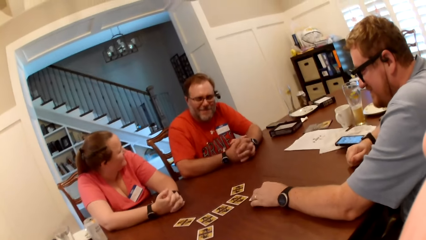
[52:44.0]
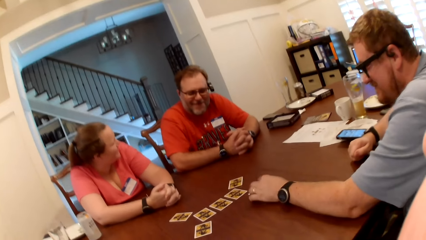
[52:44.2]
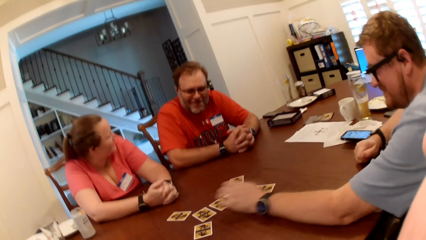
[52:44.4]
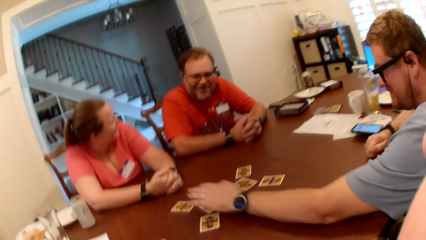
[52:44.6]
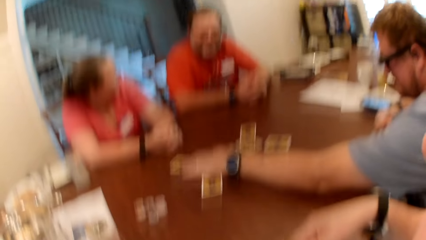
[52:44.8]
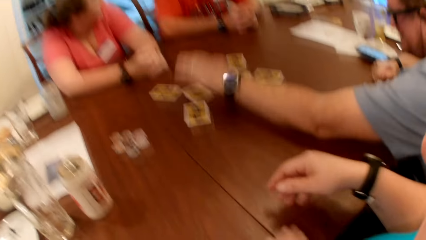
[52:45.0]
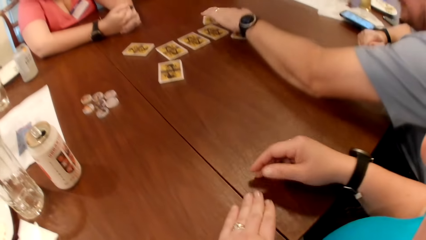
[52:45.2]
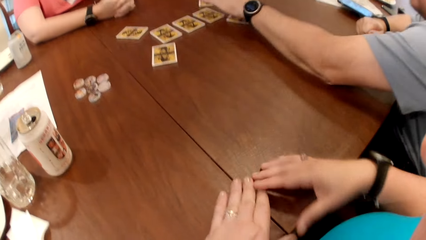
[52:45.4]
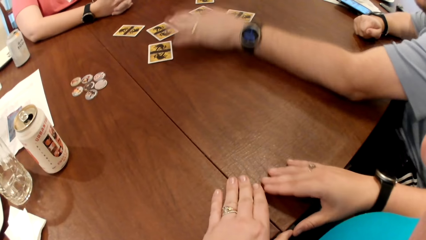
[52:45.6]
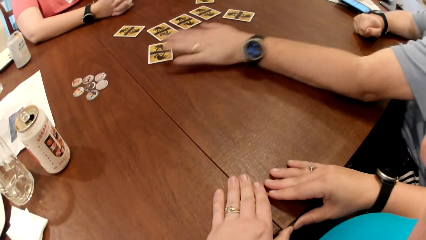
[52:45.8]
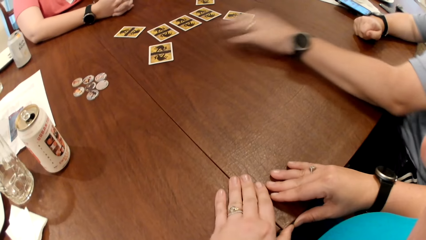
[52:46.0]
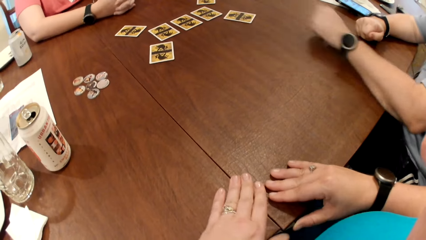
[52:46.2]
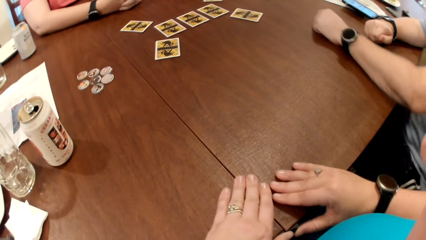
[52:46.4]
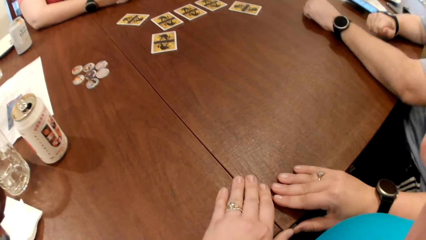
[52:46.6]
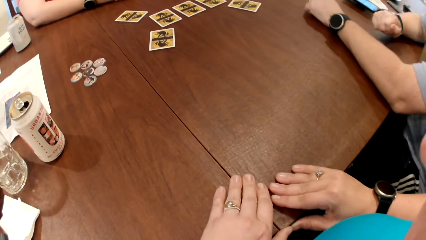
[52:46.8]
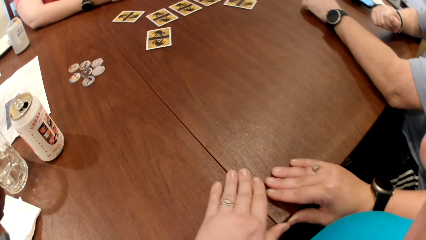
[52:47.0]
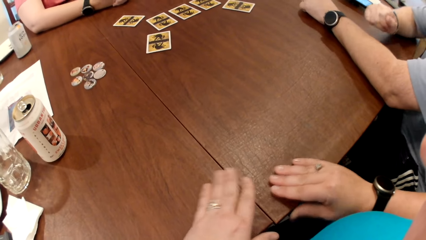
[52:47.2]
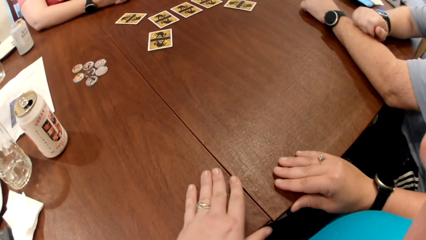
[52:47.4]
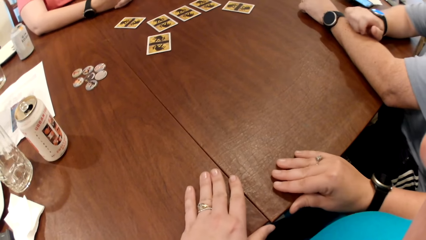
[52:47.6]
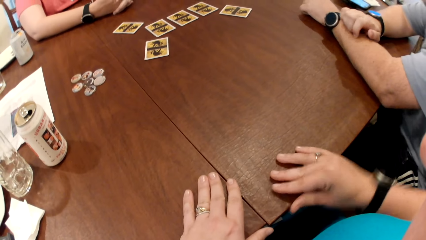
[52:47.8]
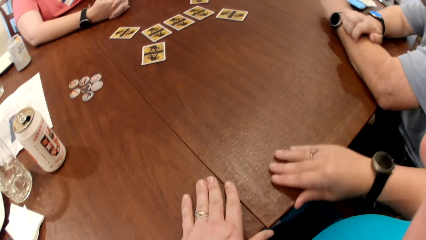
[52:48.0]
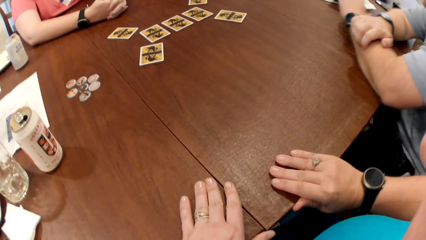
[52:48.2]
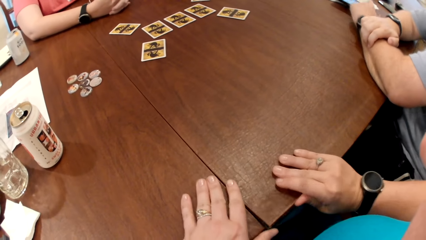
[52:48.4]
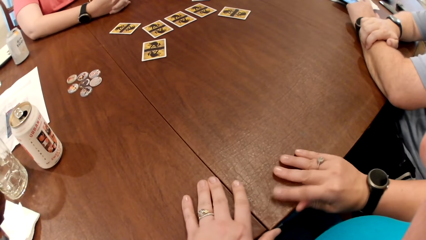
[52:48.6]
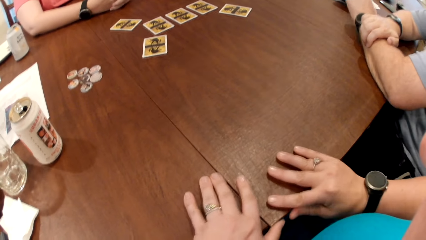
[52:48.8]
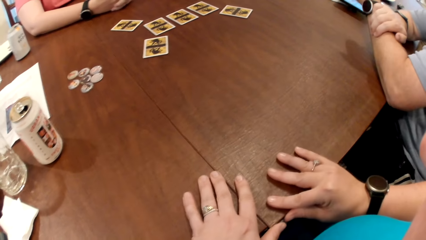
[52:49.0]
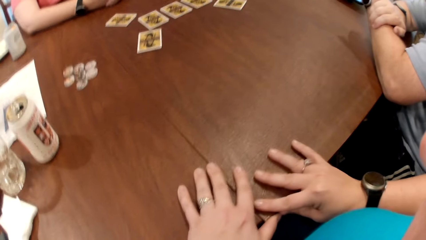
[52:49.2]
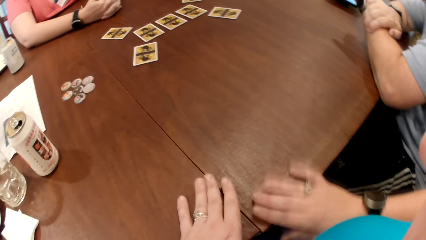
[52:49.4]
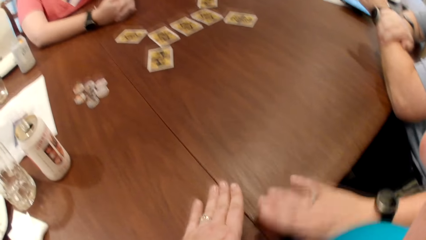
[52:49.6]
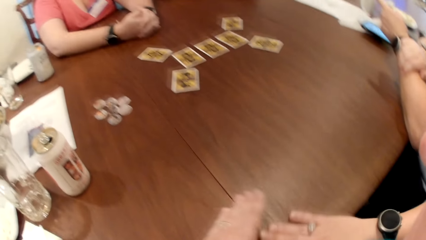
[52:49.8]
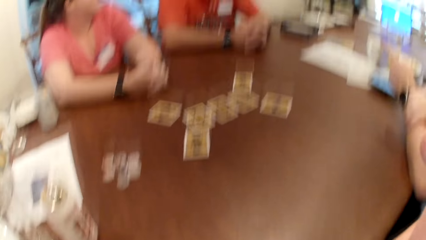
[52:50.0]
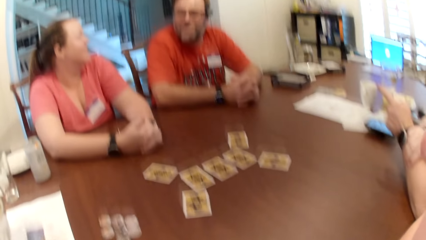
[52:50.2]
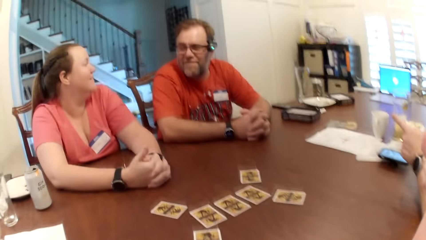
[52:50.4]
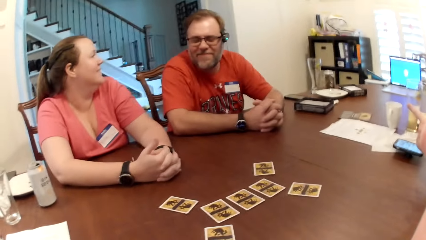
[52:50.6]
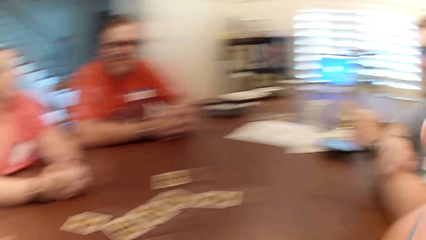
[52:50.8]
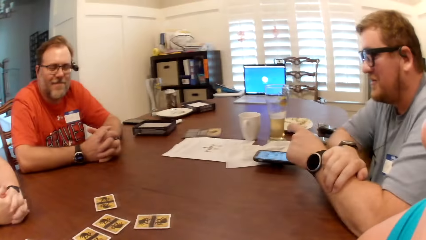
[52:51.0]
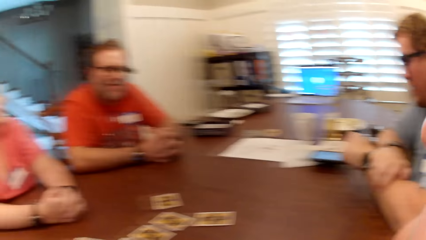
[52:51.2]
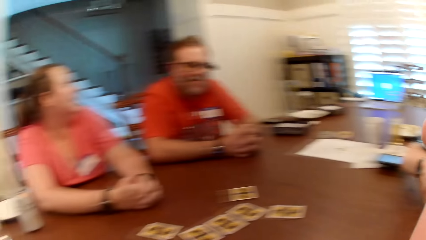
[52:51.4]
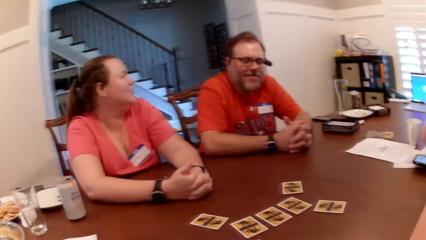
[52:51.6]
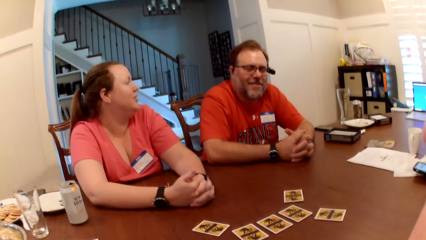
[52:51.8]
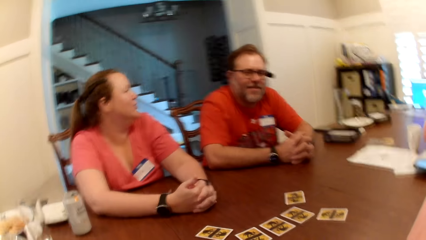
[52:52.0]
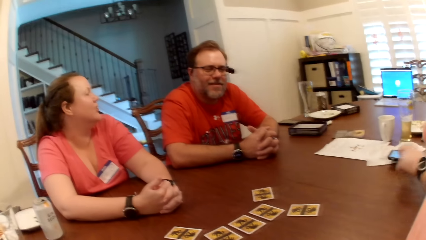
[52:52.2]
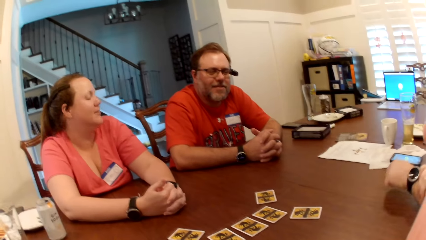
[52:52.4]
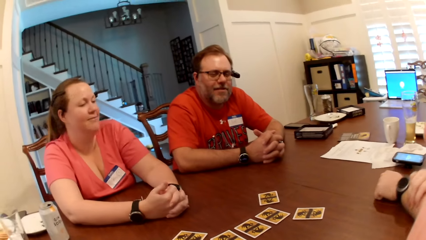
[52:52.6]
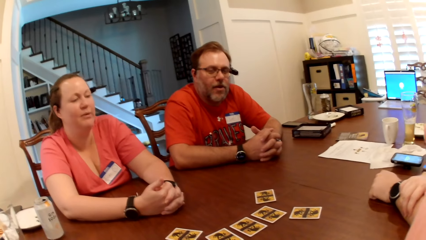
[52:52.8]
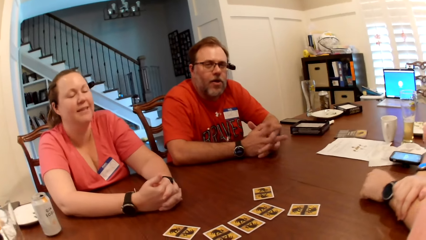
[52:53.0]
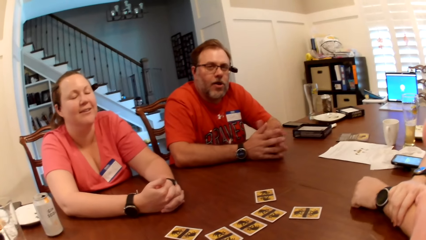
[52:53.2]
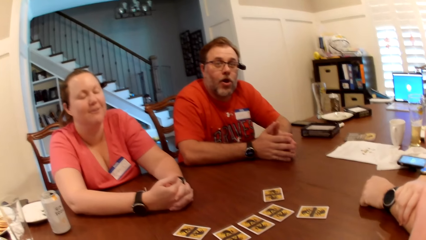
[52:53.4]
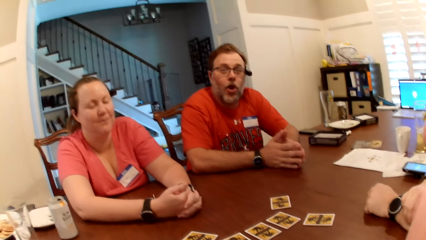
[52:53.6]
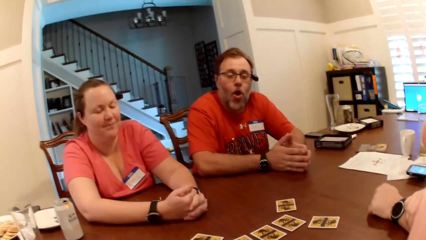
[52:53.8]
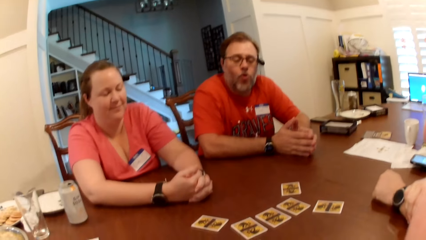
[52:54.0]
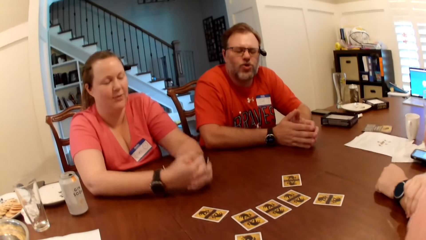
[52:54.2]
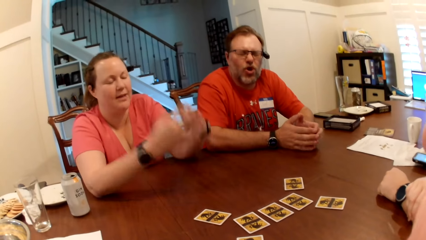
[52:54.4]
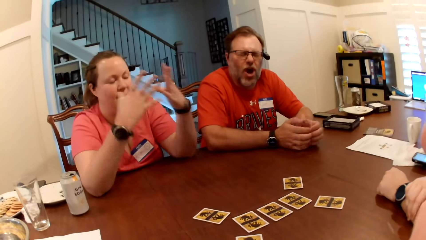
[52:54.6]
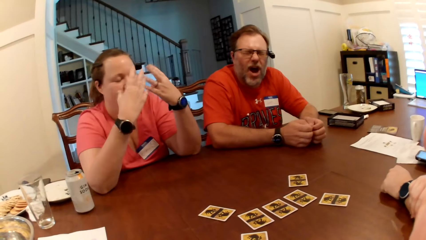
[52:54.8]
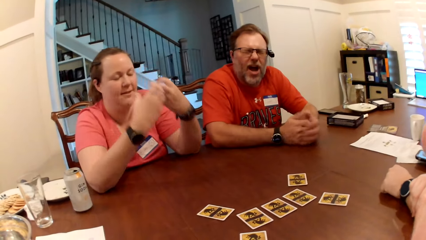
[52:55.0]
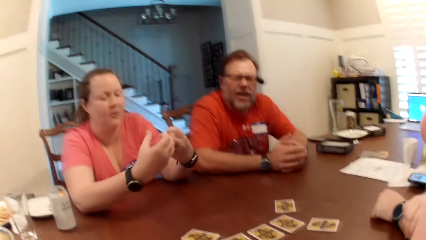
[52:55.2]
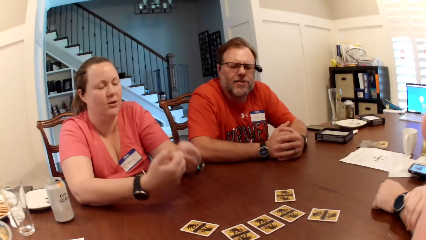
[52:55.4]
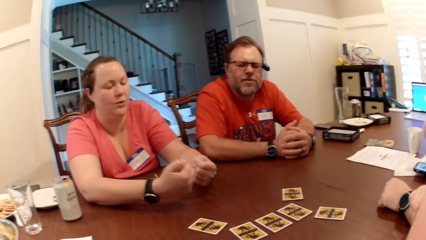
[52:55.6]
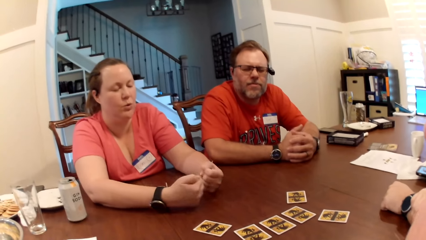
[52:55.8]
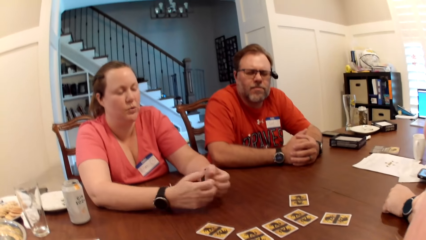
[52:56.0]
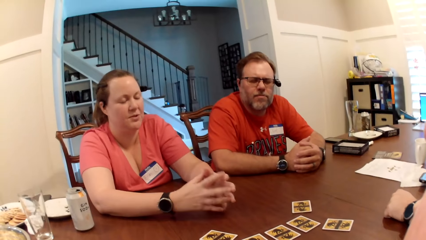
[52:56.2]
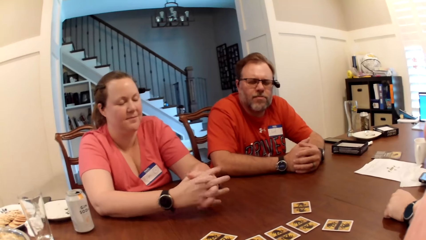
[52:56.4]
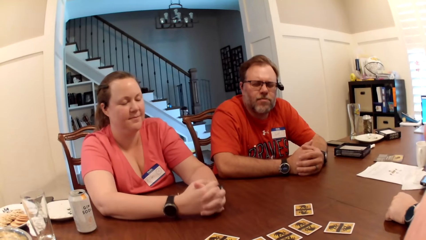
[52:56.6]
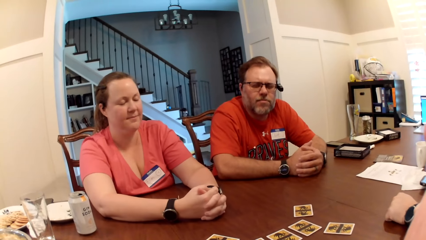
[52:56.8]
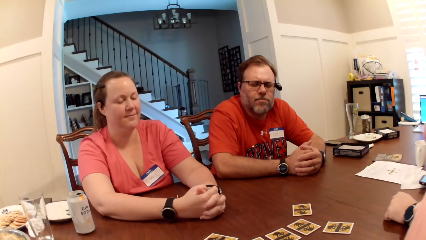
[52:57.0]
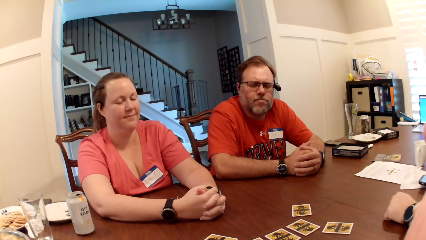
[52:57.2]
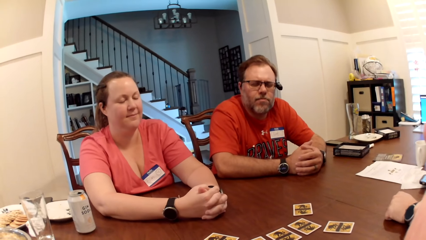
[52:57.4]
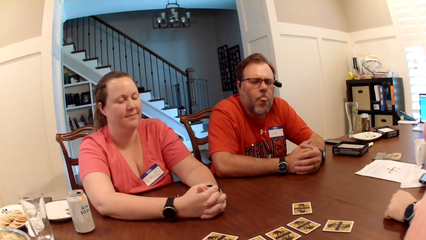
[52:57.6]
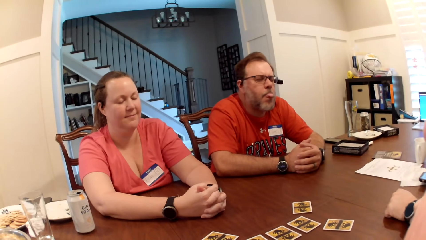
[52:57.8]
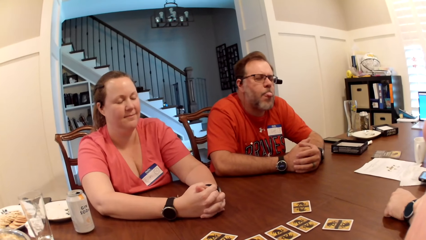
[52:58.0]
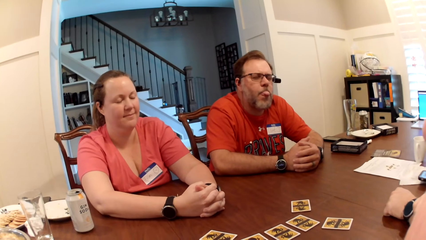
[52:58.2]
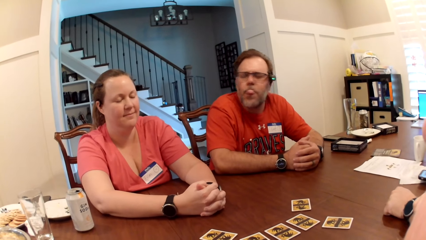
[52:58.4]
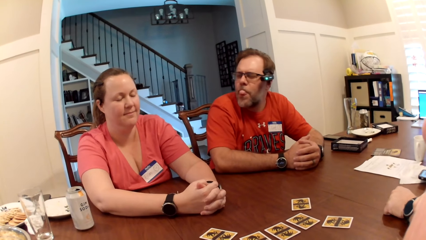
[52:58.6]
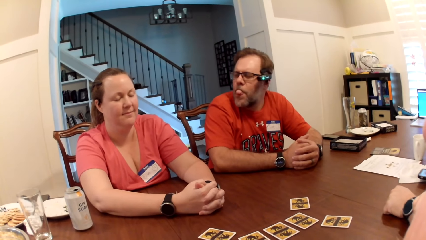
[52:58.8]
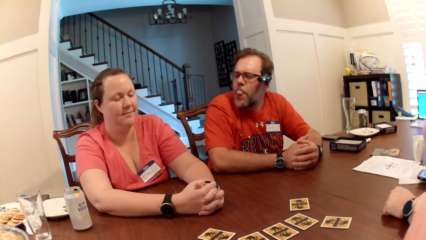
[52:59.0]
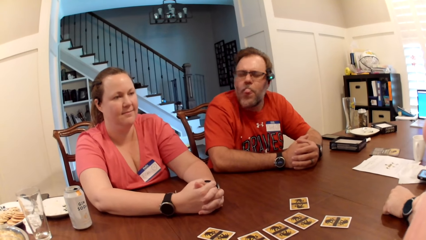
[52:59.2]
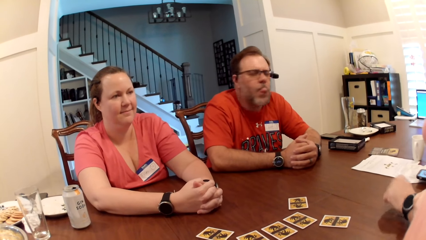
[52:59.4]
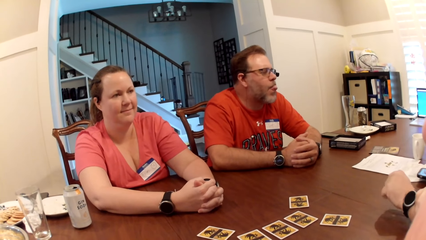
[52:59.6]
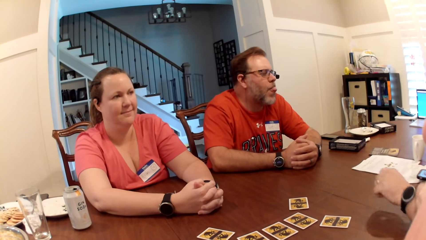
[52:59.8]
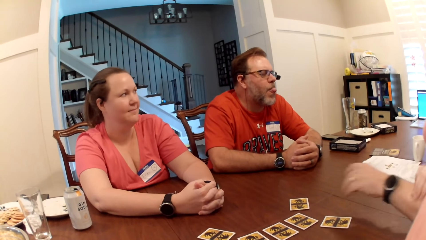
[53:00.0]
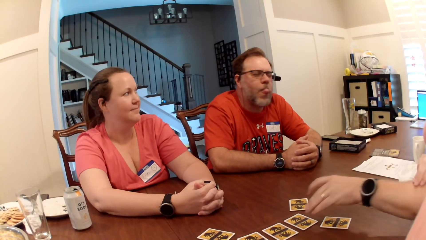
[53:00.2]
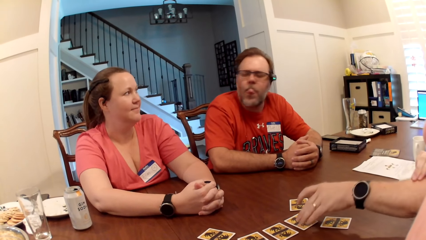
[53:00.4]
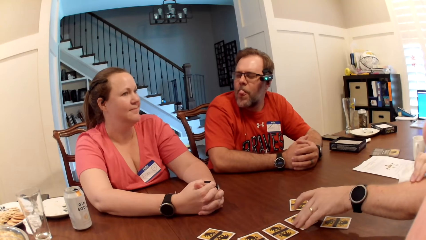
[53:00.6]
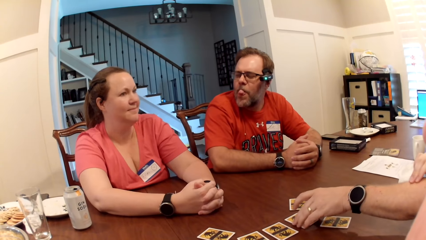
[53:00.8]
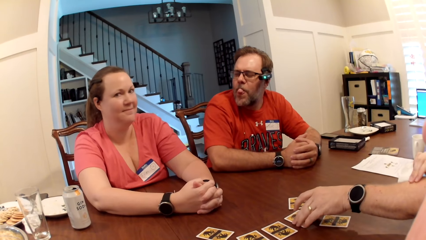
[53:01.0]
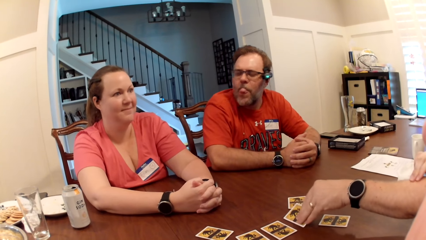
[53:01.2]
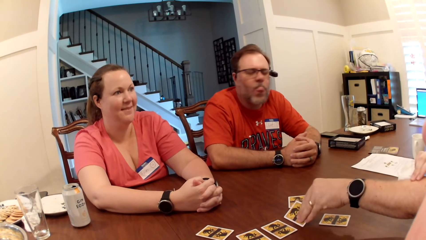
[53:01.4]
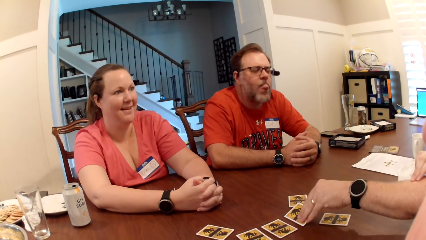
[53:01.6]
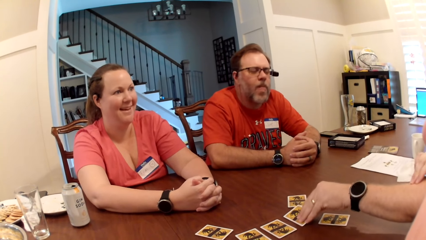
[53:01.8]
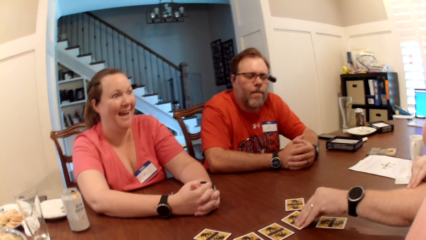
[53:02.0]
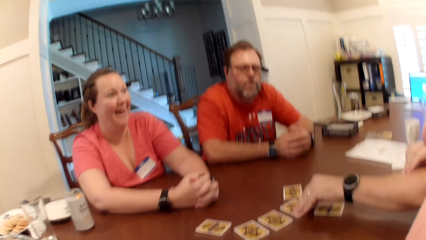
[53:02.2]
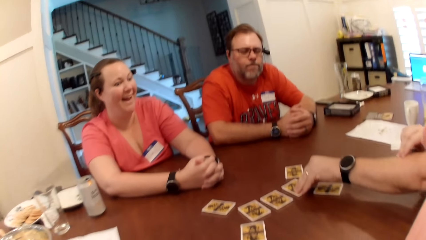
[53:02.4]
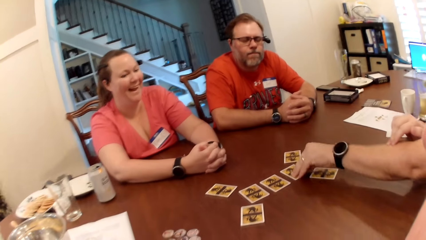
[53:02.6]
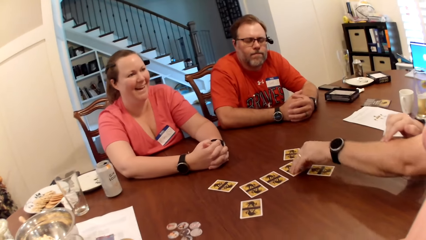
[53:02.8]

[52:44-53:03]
The camera wearer looks around. They touch the table. They look around. The man adjusts a card on the table with his left hand.
